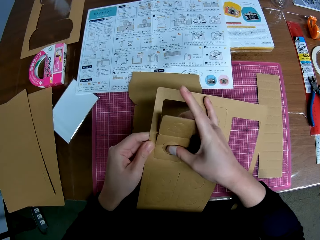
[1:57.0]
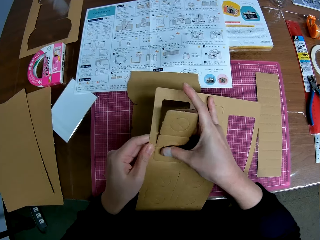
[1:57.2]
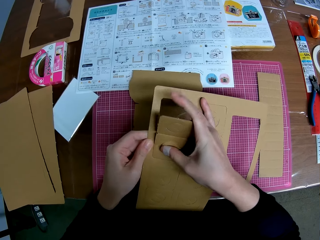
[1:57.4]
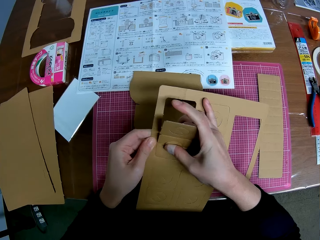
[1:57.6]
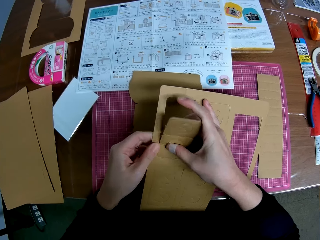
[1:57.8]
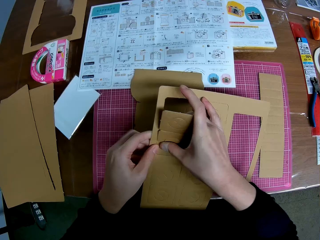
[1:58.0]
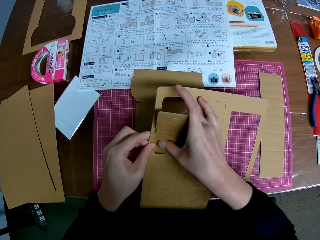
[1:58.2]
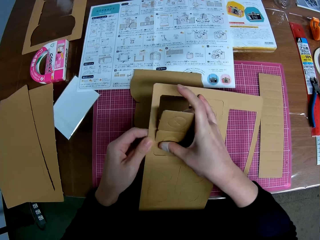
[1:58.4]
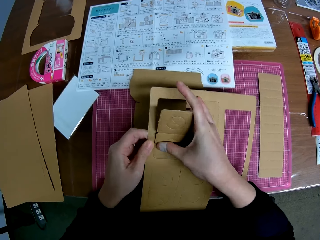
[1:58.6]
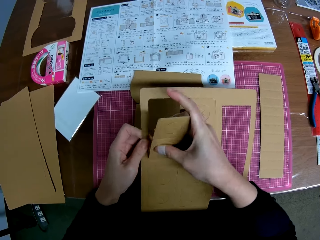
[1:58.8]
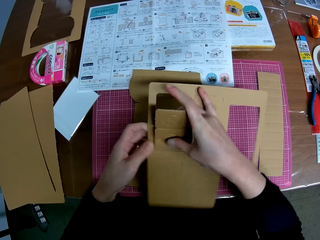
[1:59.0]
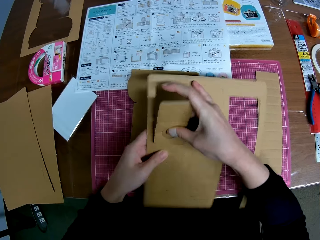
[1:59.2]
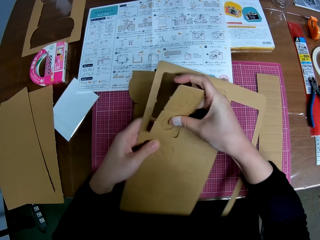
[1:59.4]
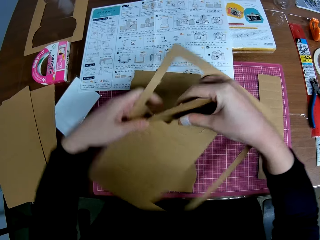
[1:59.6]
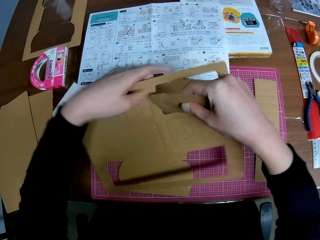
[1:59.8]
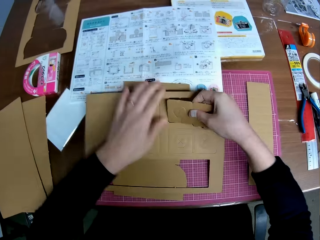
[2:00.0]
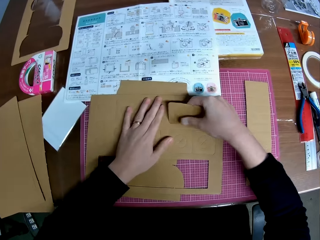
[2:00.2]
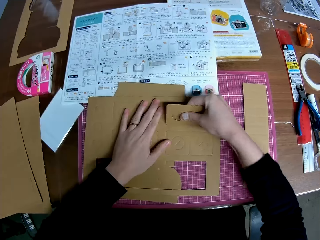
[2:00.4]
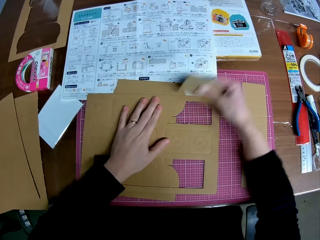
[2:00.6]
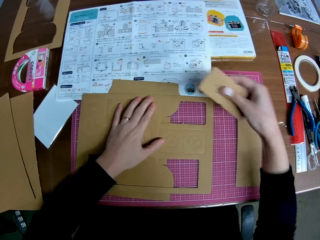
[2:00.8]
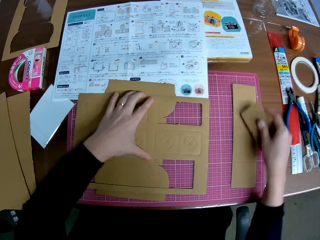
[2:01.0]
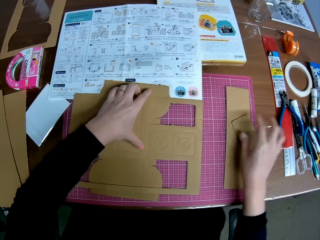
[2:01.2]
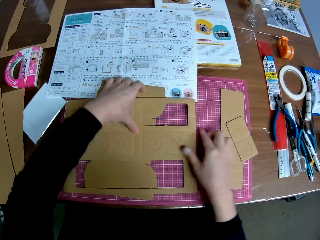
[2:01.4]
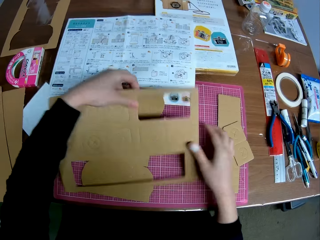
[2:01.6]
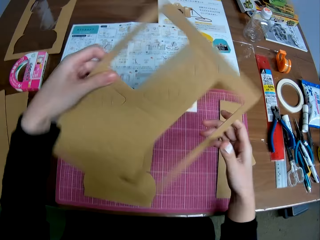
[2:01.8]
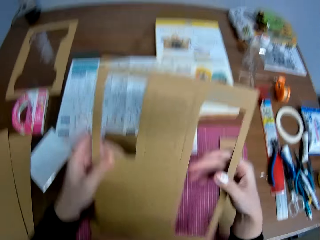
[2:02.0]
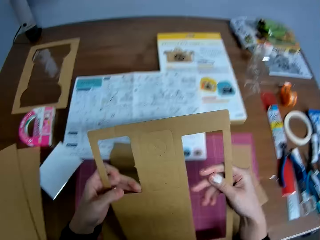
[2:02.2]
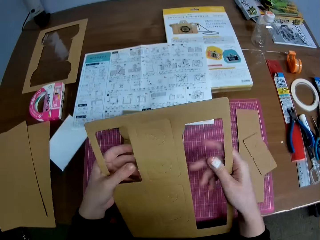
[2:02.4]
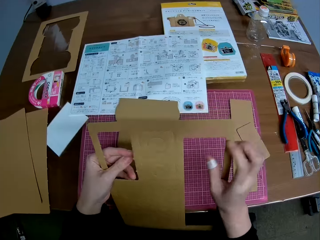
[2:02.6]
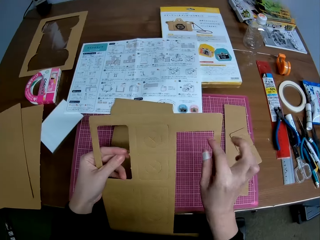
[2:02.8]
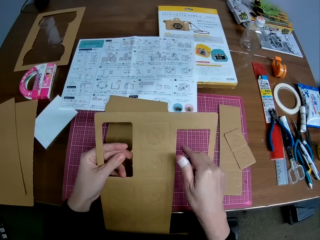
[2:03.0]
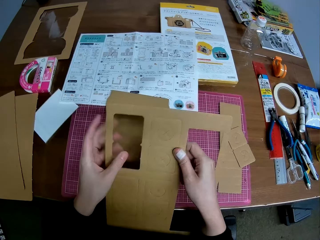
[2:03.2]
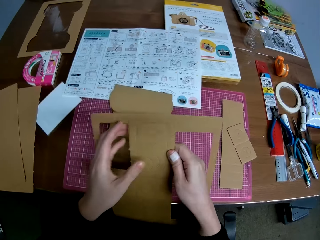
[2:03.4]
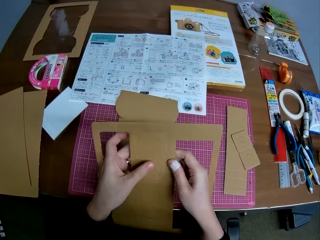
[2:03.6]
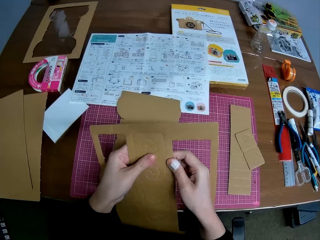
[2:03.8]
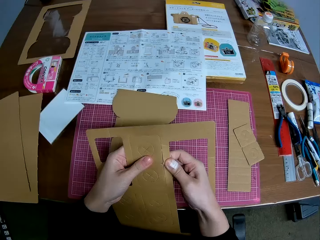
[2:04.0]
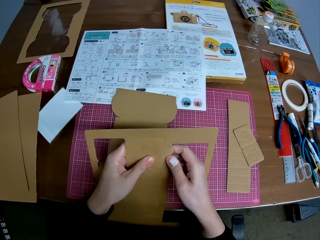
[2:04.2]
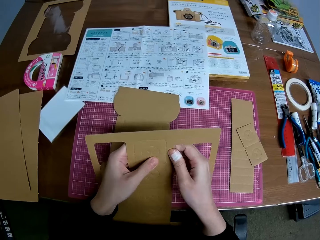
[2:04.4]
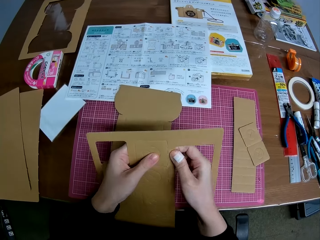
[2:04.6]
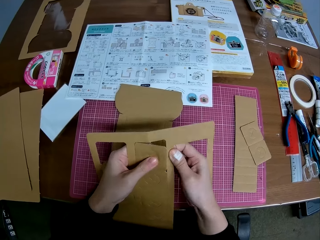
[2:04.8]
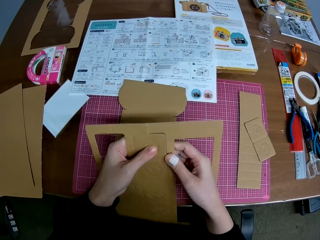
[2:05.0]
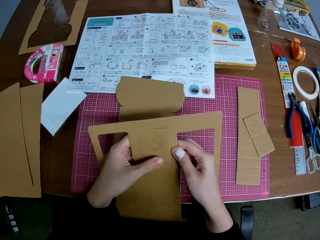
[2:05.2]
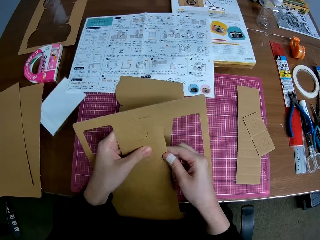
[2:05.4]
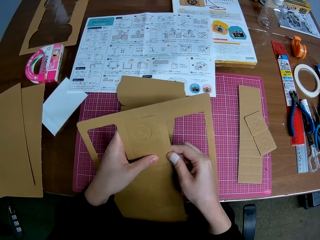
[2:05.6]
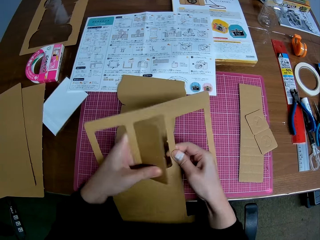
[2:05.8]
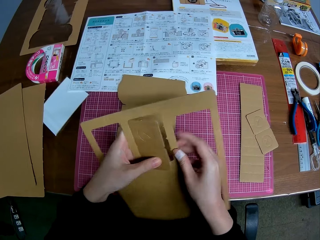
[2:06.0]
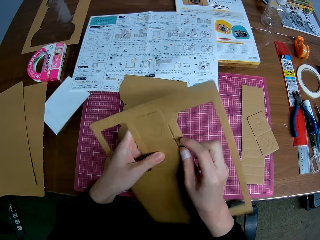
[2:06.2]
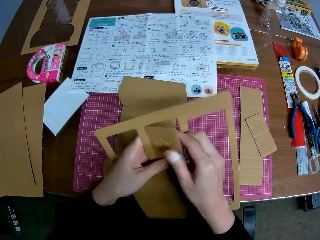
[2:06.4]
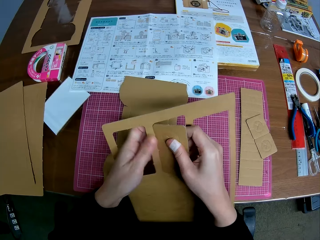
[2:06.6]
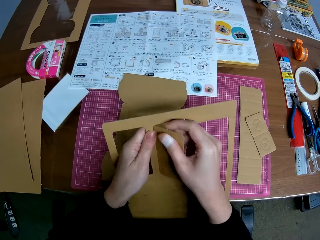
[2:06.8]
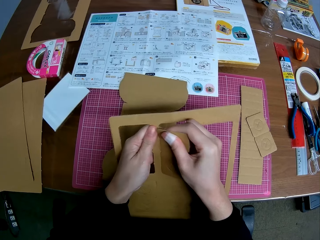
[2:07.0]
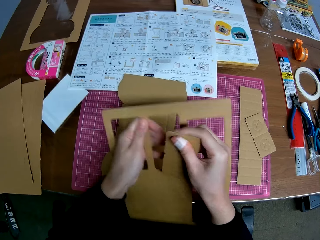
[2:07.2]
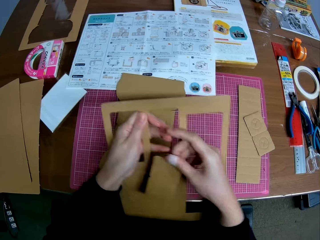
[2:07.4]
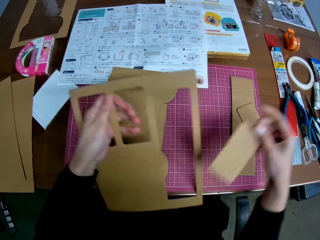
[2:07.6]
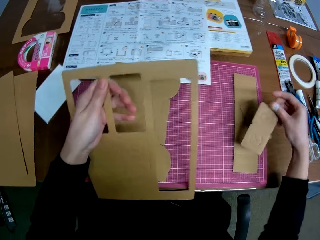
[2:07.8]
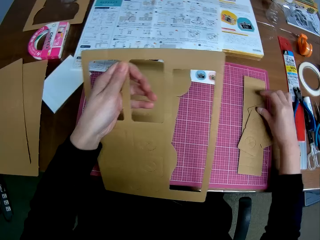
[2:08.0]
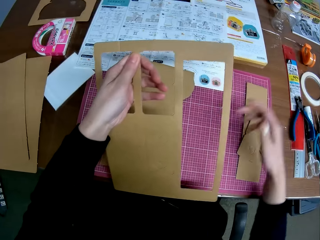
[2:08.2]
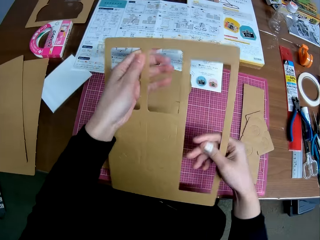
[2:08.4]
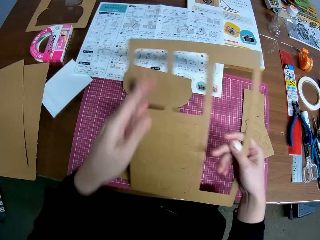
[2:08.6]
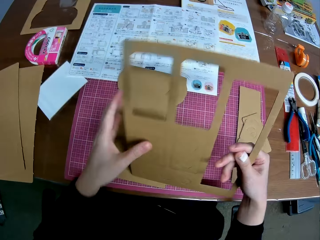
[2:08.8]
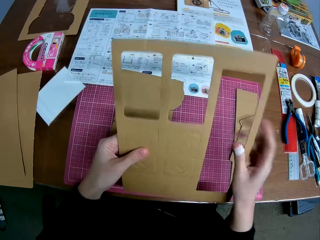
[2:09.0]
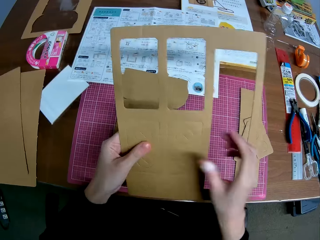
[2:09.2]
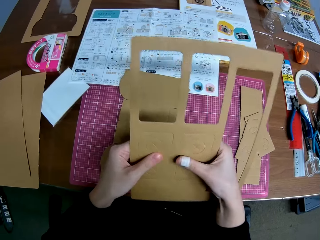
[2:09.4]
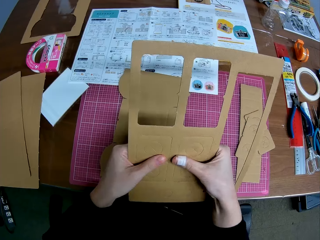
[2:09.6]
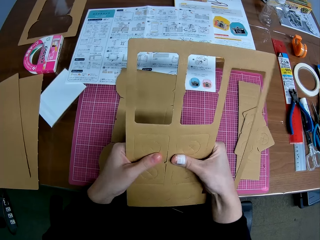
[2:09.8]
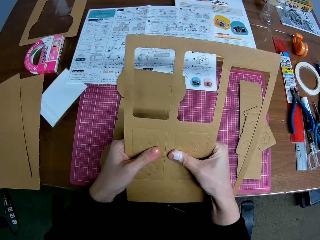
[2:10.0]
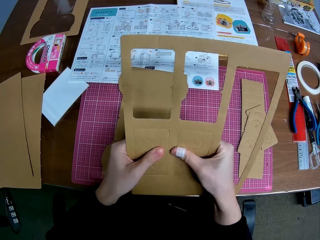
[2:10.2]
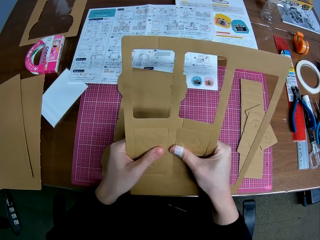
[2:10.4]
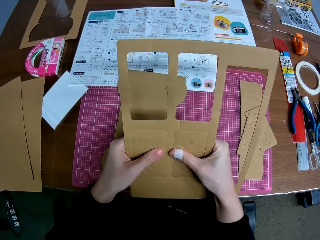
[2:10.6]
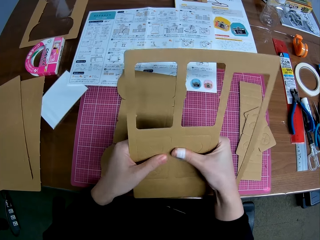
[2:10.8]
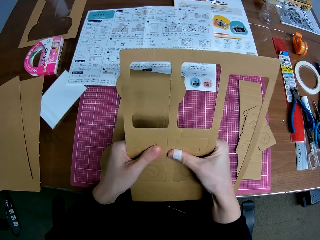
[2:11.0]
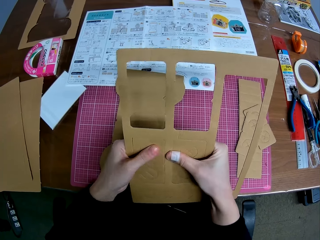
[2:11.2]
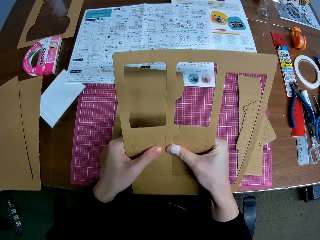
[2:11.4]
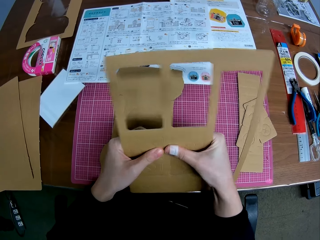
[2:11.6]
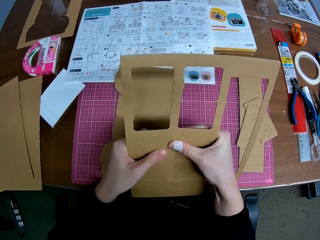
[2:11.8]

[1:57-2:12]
The camera wearer drops the remaining part of the detached brown cardboard or manila paper on the table. He drops the carved shape on the table with his right hand. He picks up the remaining part of the detached brown cardboard on the table with his left hand. He removes another carved shape on the detached brown cardboard with both hands. He cuts the manila paper. He drops the carved shape on the table with his right hand. He removes another carved shape on the detached brown cardboard with both hands. He cuts the manila paper.

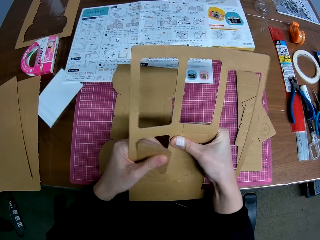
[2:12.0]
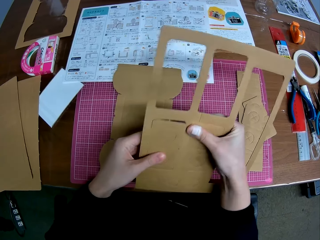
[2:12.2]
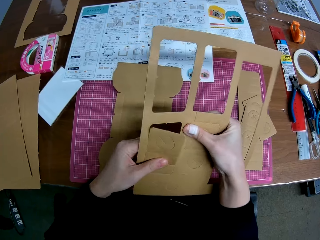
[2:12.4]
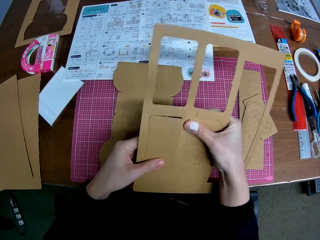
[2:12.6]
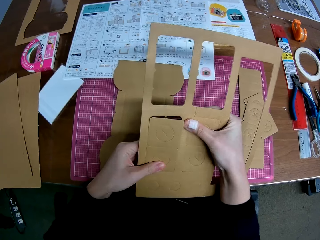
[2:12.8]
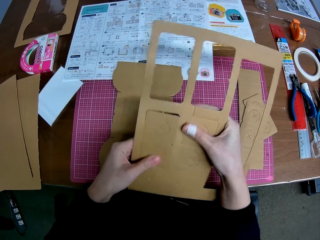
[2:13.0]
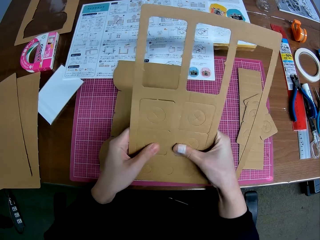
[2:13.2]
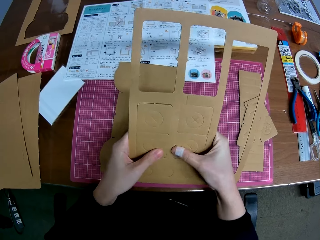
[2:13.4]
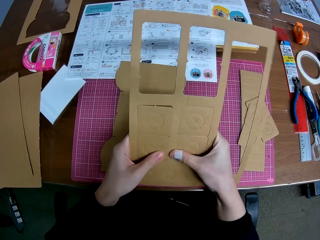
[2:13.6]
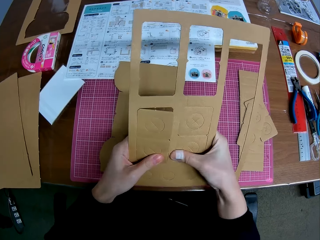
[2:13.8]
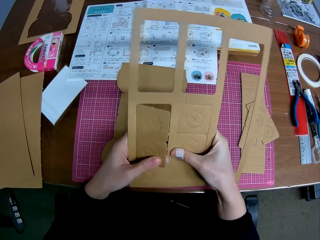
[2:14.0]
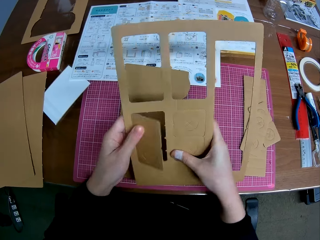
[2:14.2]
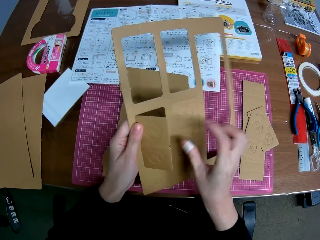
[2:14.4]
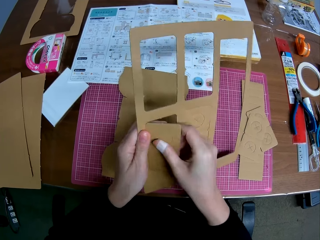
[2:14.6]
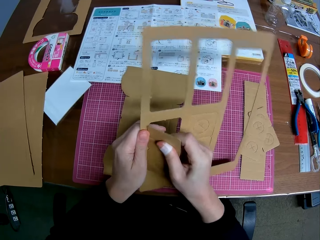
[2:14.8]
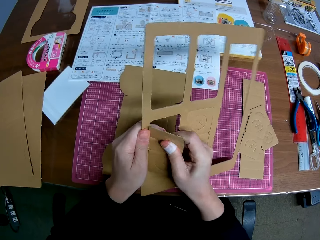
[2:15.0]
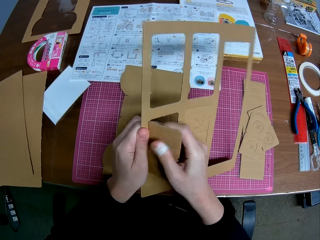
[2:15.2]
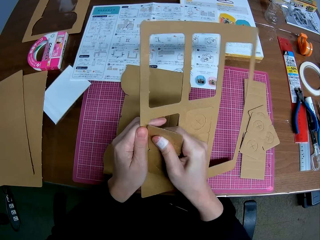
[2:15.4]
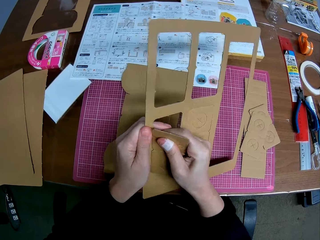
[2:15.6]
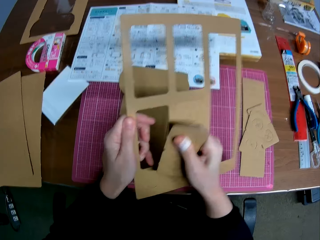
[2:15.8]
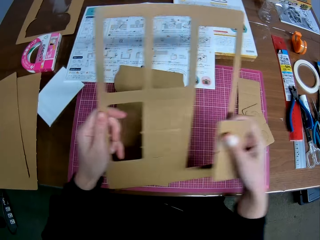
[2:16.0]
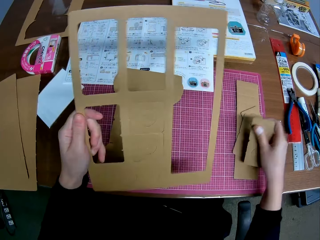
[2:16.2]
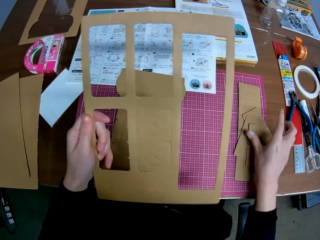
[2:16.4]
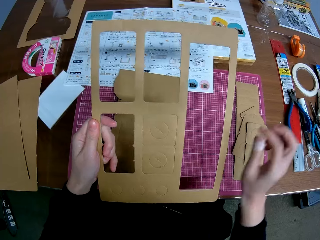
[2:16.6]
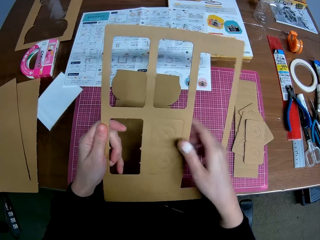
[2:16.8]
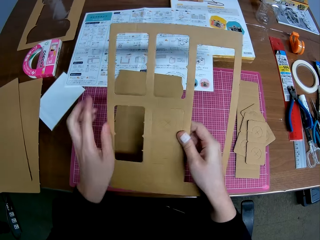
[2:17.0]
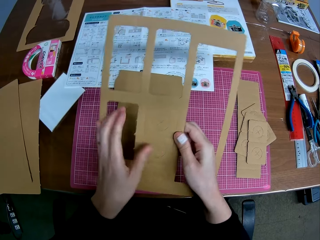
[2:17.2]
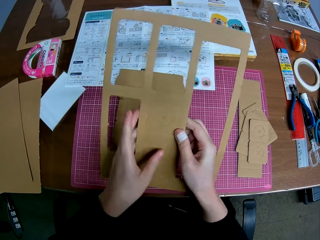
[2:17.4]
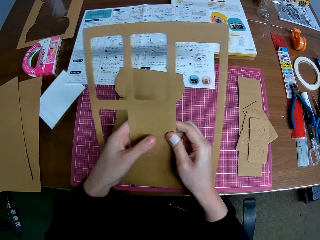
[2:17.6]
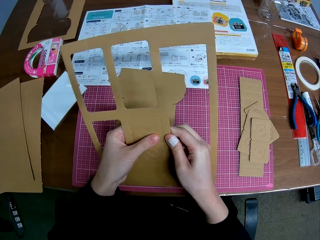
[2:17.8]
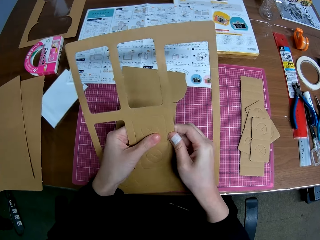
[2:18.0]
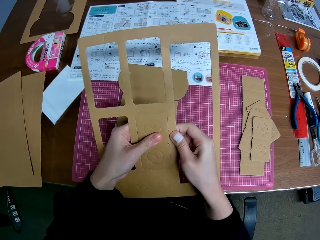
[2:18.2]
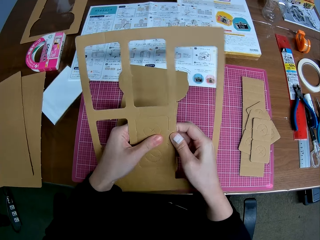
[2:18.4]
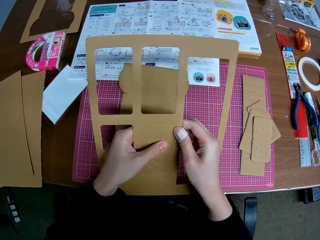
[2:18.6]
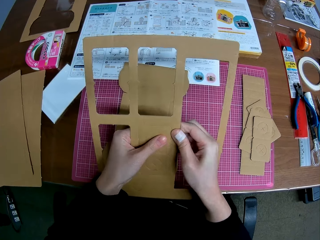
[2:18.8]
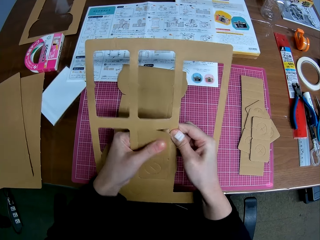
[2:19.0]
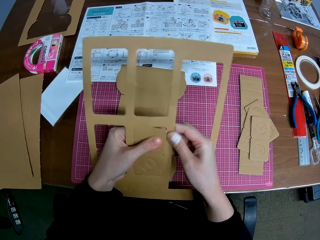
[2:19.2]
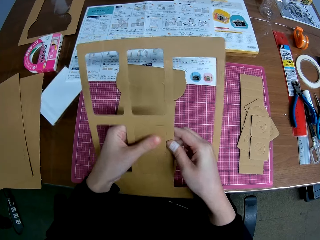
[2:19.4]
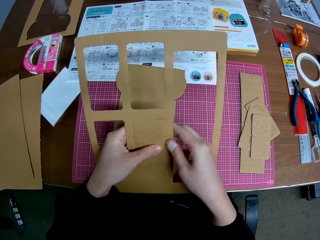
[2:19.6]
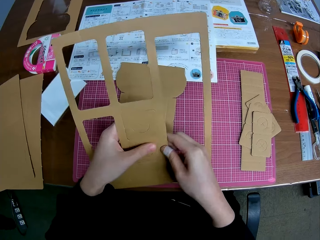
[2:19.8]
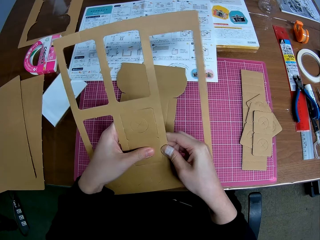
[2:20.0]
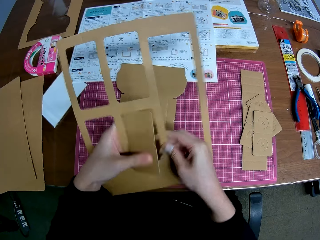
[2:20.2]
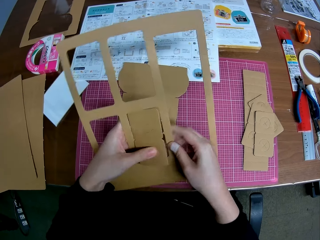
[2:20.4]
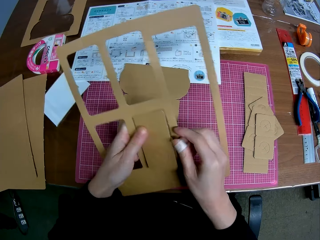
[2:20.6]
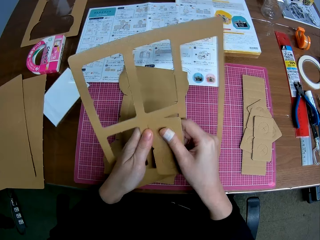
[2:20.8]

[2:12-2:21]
The camera wearer drops the carved shape on the table with his right hand. He cuts the manila paper. He removes another carved shape on the detached brown cardboard with both hands.
